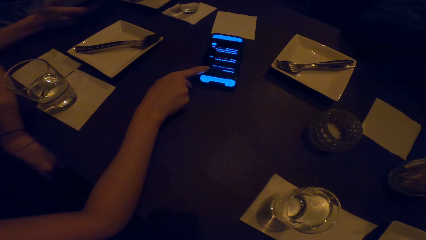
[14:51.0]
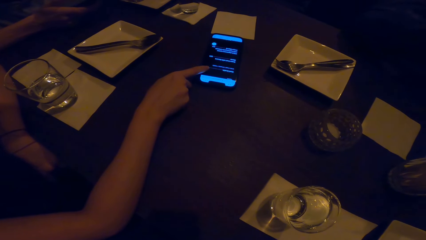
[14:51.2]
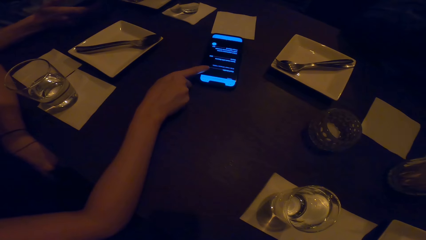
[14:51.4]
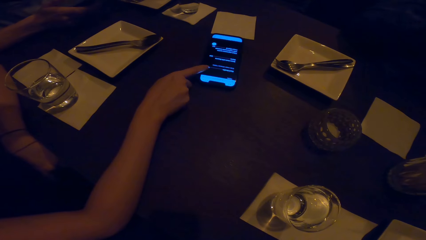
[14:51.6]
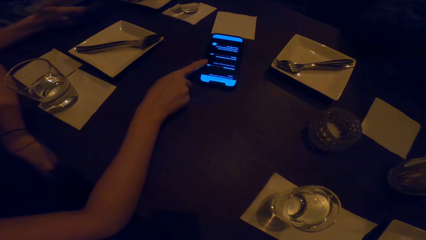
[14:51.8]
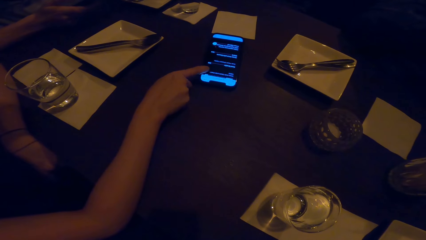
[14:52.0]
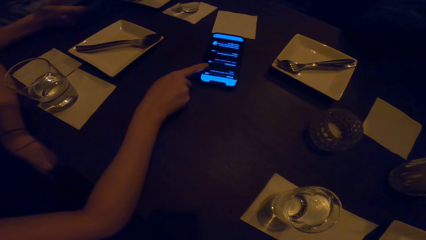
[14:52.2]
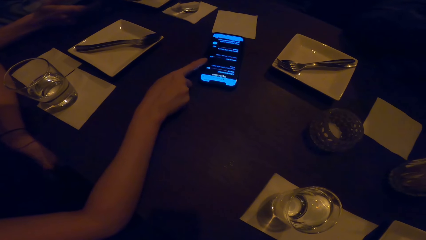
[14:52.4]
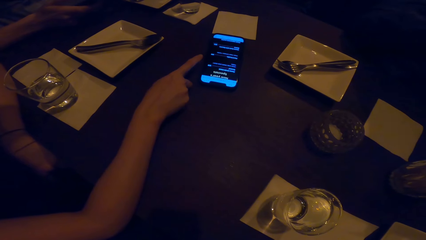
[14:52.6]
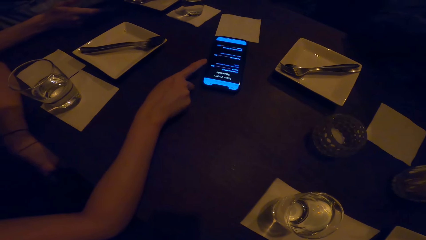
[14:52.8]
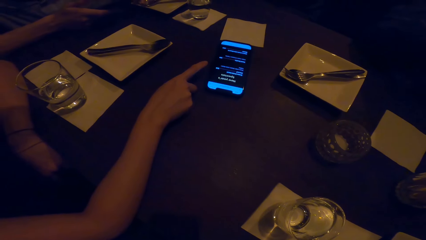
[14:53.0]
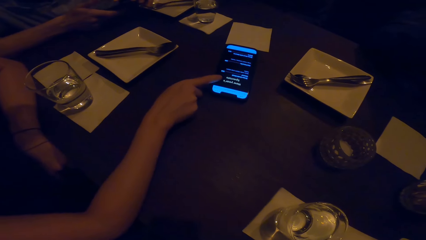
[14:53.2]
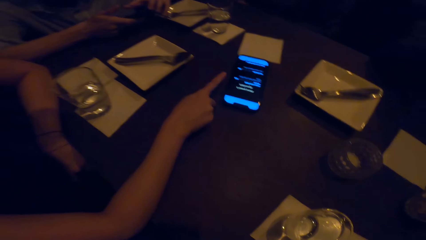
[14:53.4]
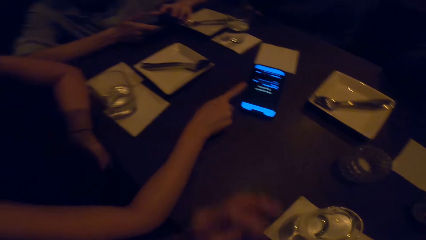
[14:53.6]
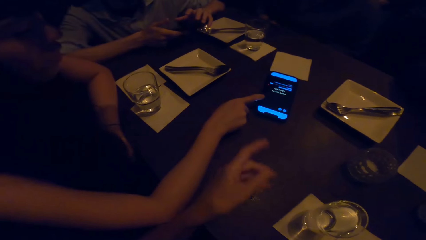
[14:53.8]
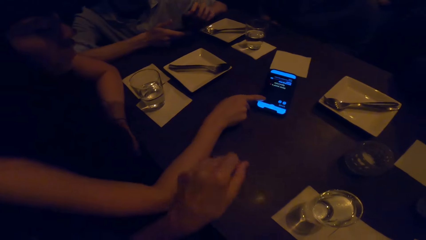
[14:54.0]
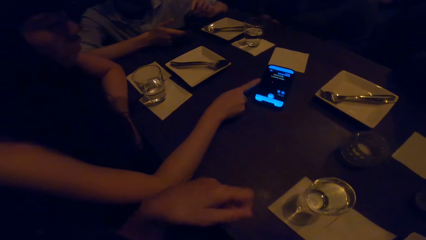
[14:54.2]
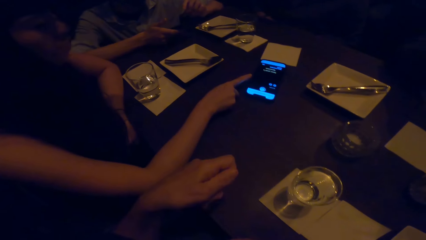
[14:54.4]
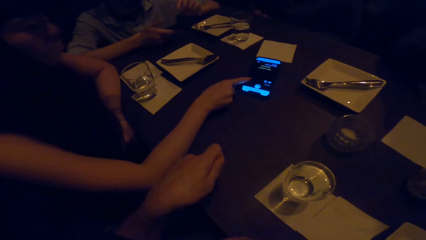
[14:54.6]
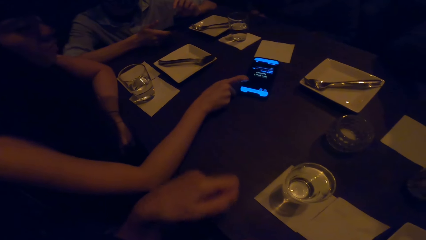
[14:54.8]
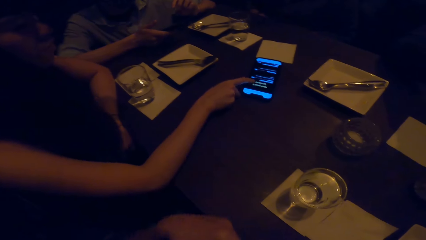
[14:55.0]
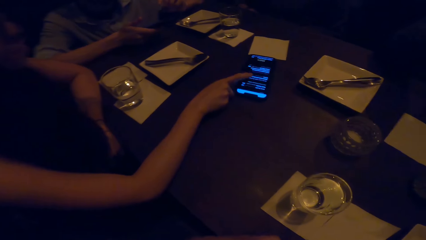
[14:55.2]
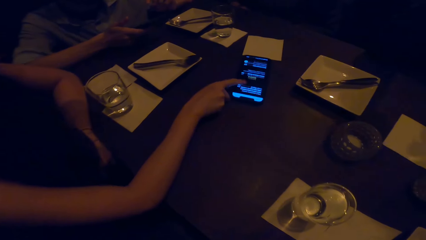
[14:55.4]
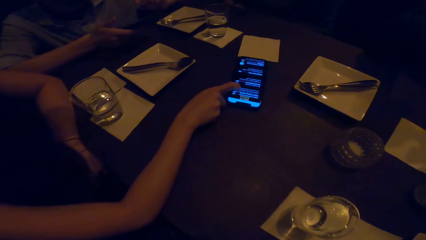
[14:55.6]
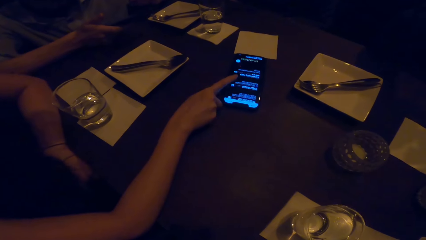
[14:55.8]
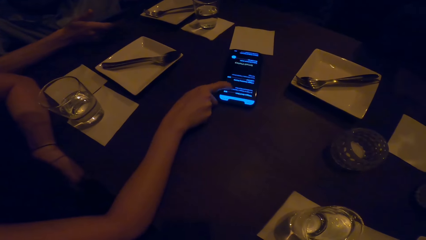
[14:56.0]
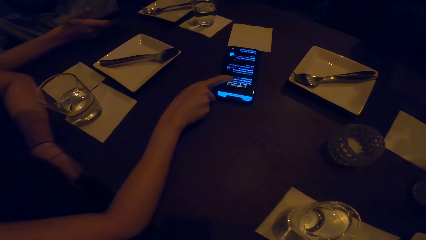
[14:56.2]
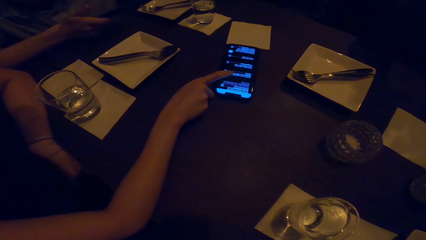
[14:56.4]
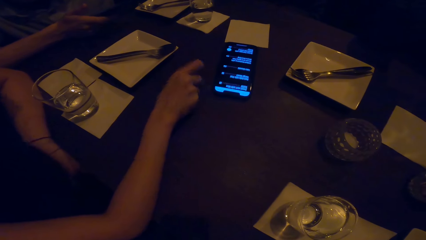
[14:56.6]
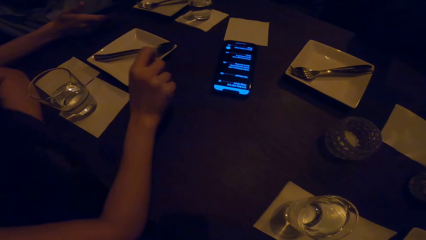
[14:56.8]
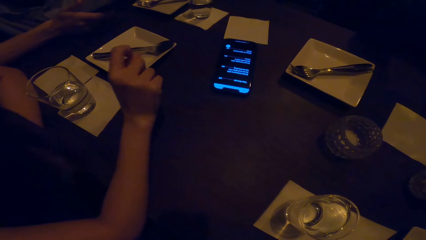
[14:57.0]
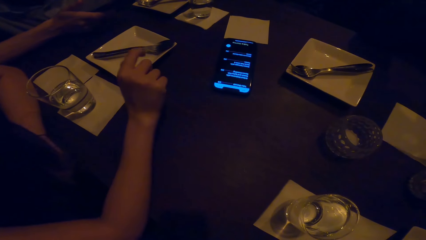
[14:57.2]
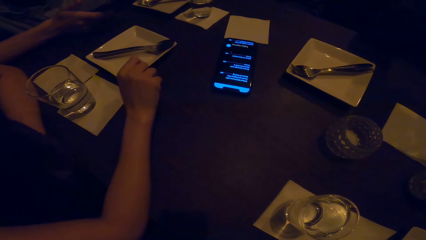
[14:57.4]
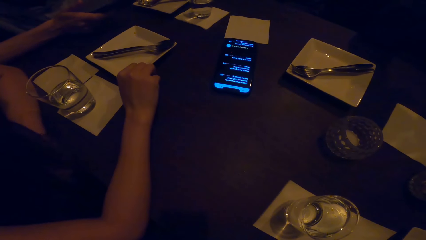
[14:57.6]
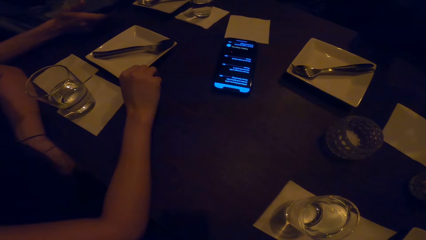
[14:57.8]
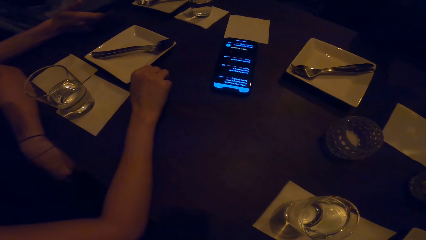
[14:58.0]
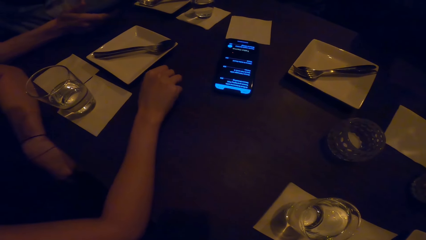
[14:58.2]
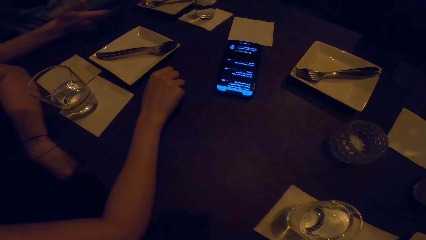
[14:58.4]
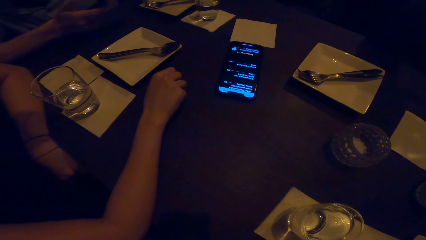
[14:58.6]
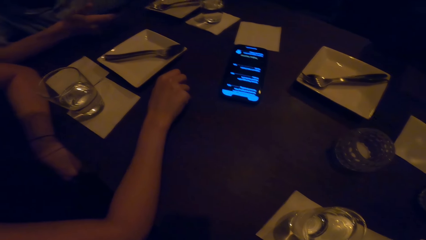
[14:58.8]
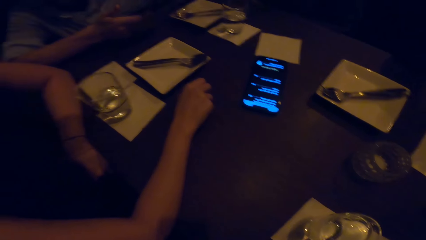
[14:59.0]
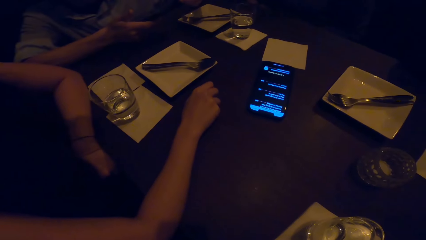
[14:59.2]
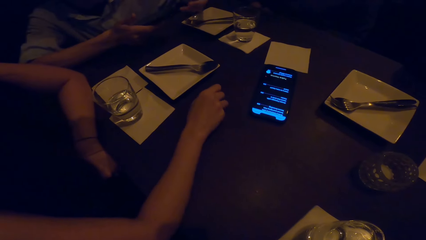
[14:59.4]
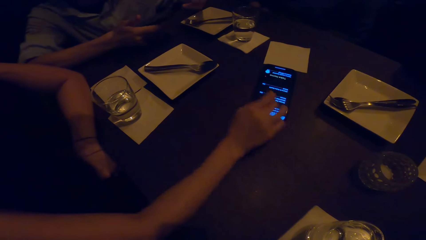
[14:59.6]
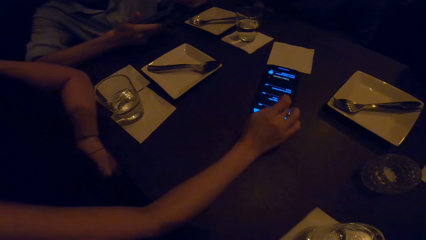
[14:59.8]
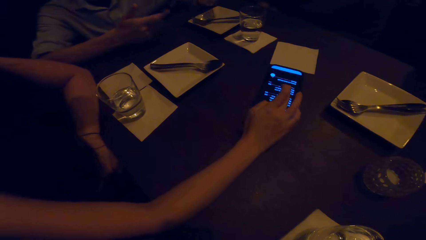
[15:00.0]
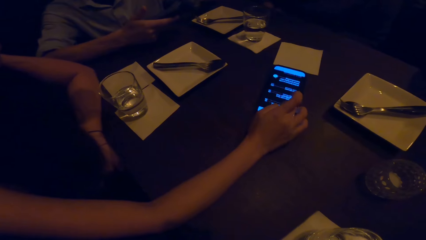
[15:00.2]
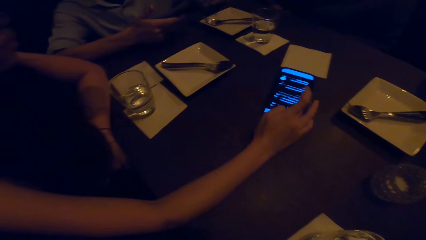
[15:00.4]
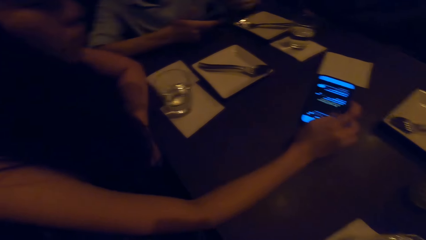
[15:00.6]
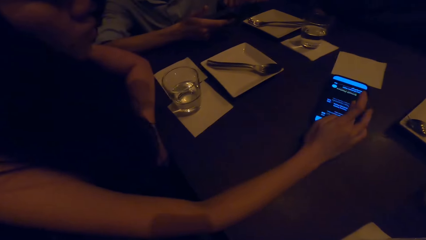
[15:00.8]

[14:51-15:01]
The camera wearer swings the hand. A woman scrolls through the phone.

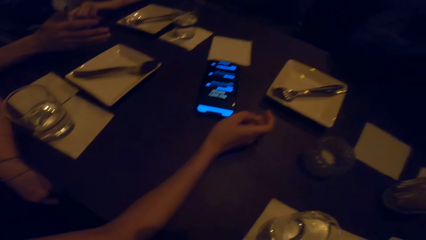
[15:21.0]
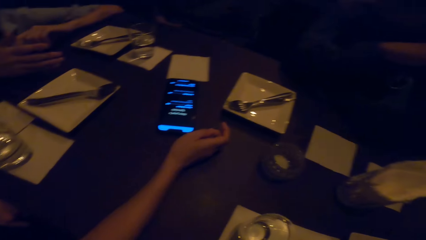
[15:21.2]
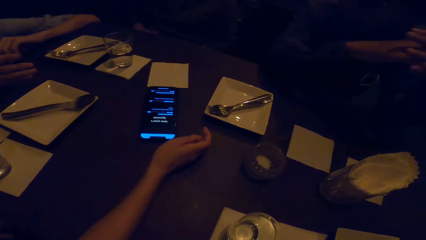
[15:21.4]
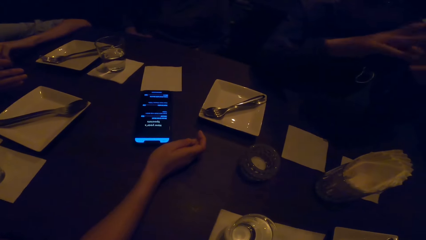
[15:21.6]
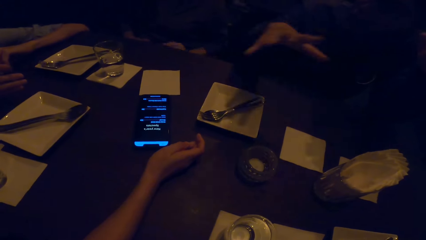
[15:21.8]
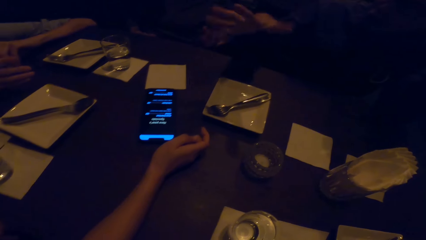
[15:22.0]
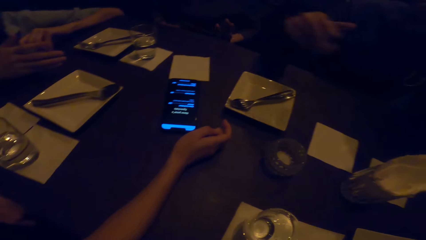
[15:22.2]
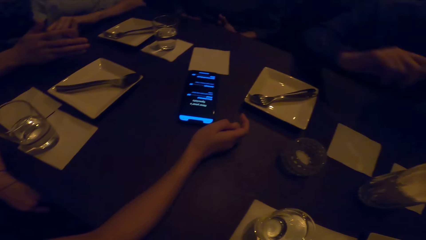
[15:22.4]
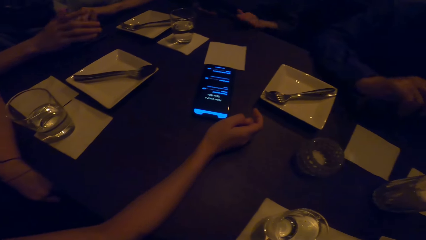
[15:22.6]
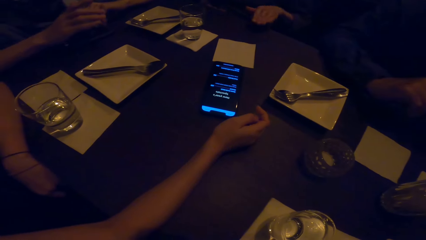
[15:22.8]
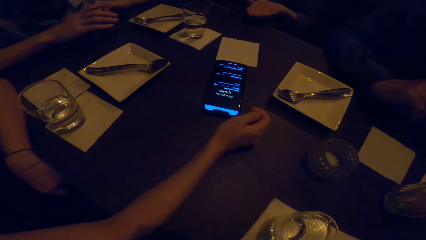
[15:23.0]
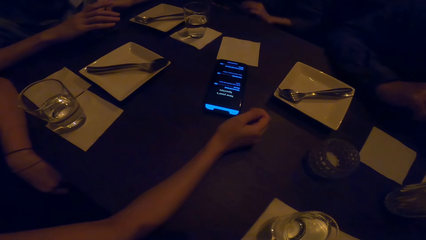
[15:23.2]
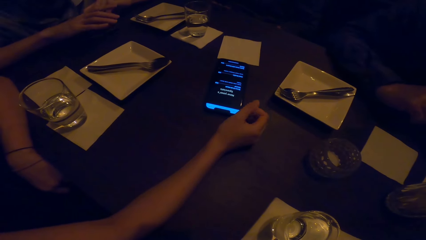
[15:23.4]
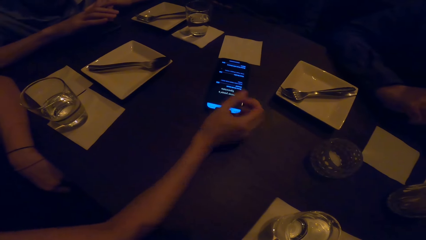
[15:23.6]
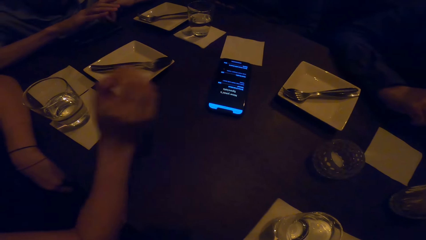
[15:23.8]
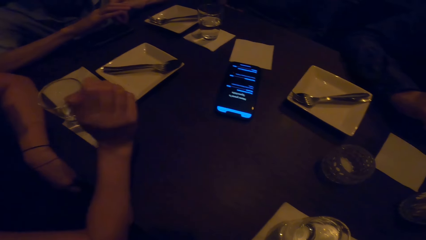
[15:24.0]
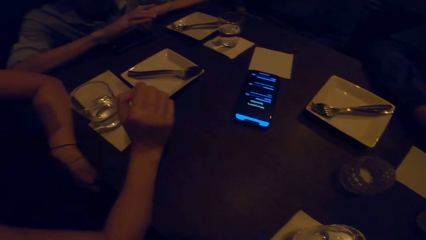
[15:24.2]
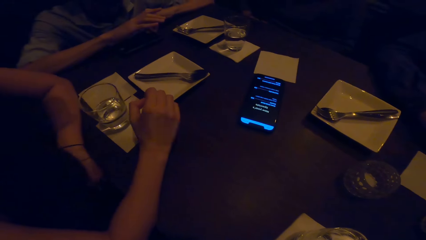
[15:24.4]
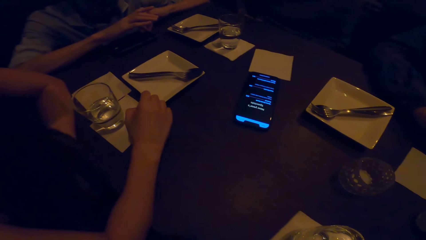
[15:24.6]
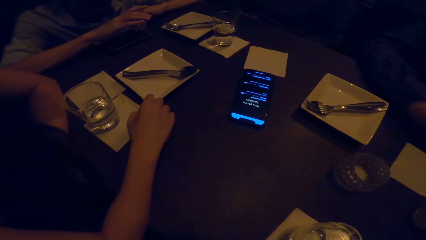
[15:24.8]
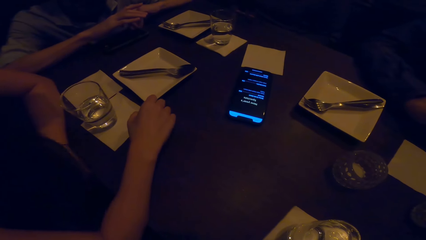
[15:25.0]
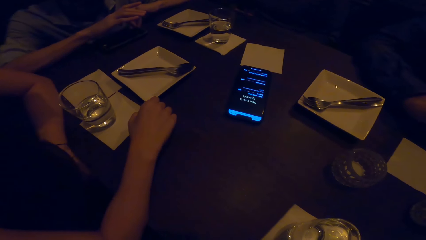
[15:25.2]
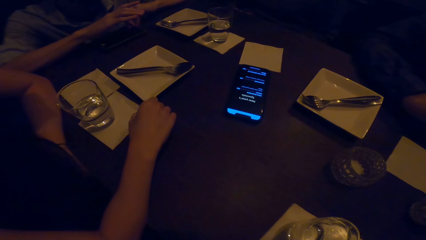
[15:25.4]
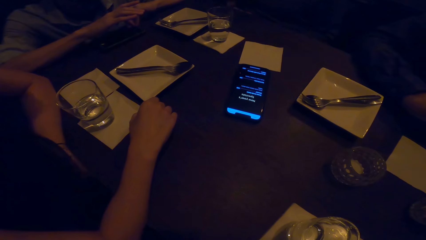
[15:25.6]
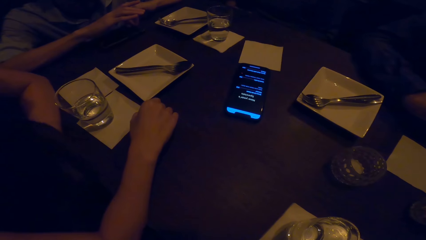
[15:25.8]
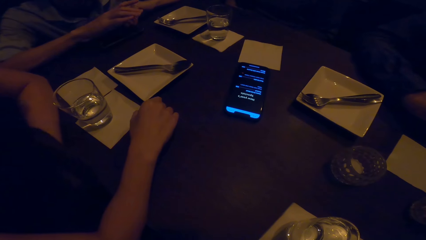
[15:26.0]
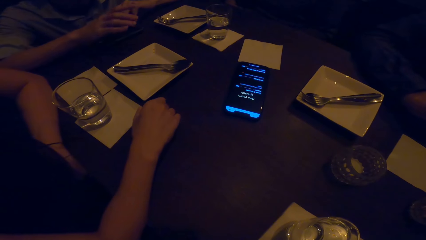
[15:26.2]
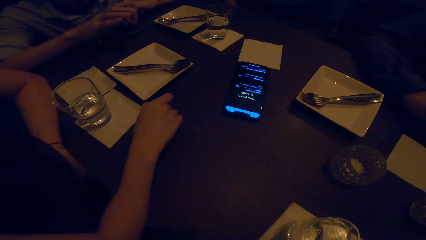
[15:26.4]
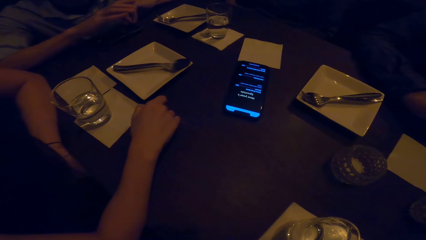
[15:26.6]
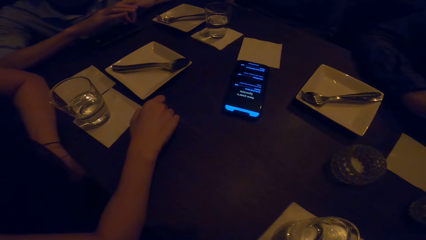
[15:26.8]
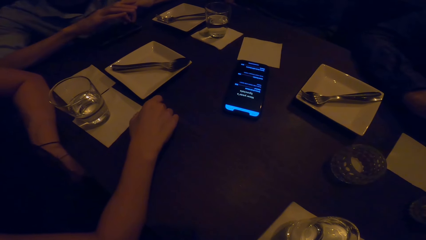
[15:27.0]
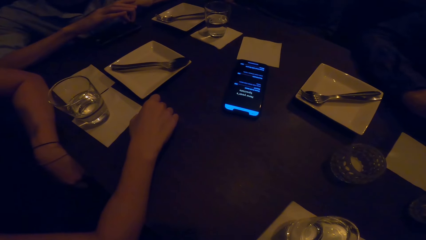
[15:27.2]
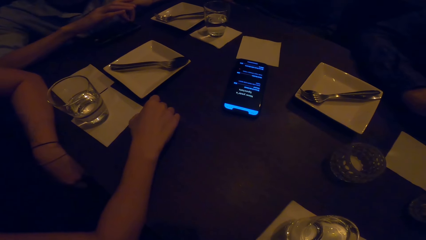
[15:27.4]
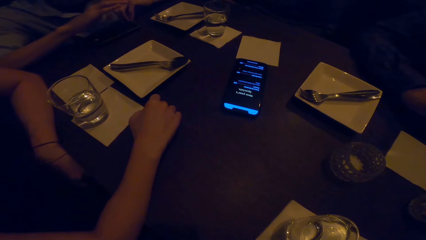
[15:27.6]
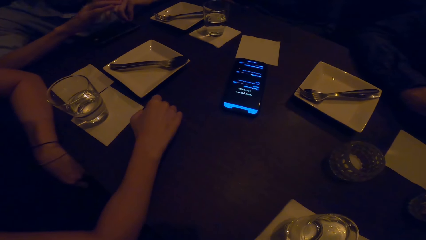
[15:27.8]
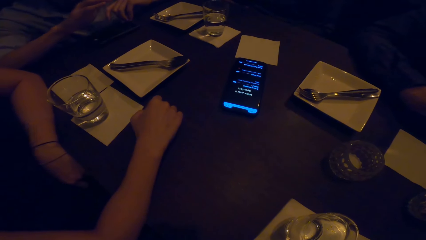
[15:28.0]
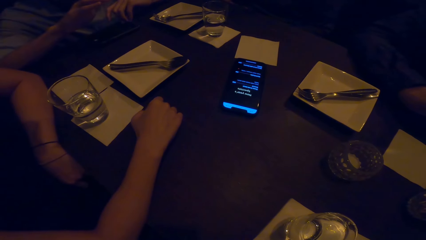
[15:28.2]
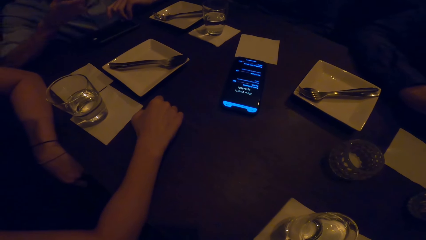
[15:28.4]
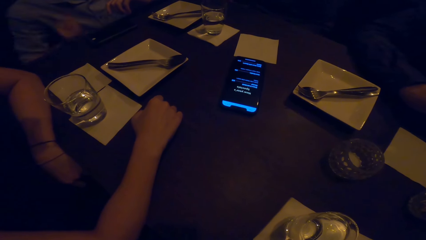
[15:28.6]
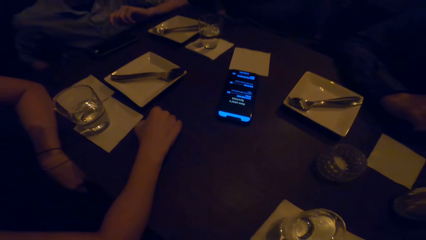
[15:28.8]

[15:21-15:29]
The camera wearer looks around.
